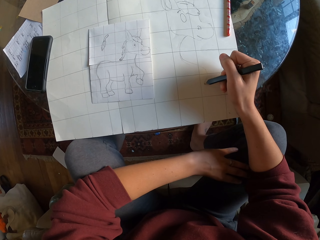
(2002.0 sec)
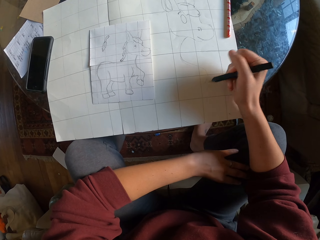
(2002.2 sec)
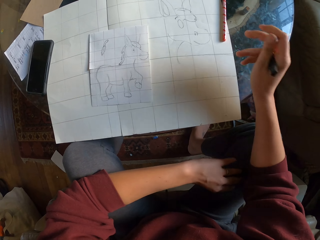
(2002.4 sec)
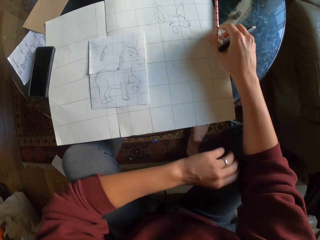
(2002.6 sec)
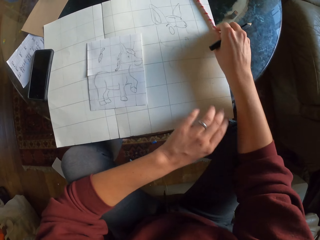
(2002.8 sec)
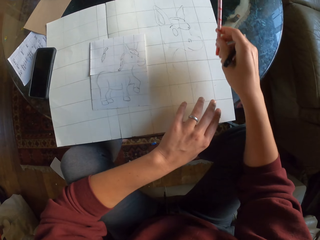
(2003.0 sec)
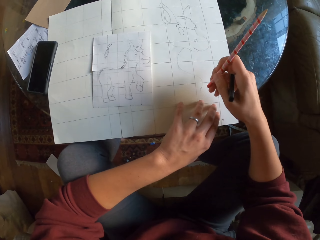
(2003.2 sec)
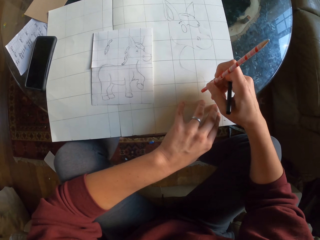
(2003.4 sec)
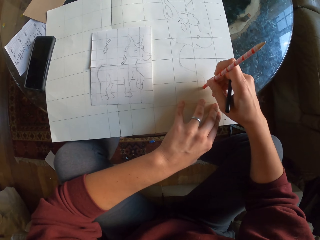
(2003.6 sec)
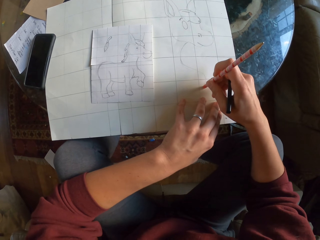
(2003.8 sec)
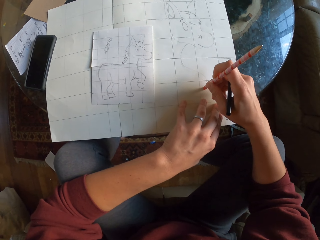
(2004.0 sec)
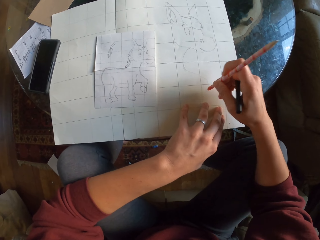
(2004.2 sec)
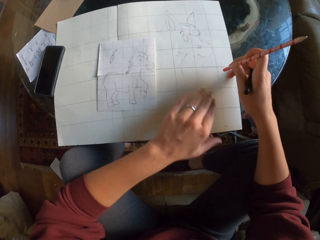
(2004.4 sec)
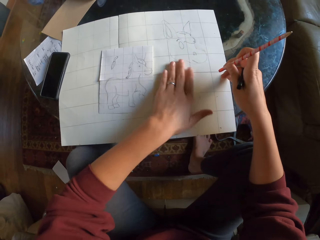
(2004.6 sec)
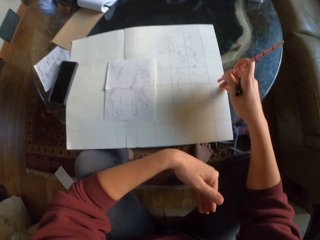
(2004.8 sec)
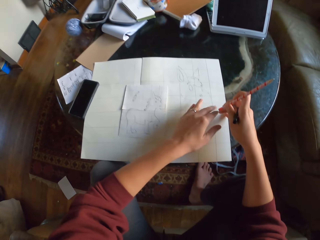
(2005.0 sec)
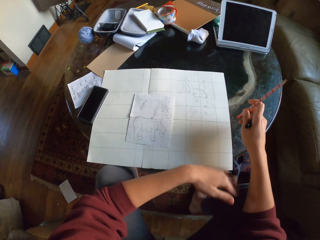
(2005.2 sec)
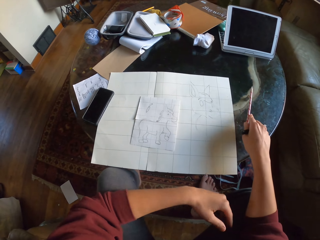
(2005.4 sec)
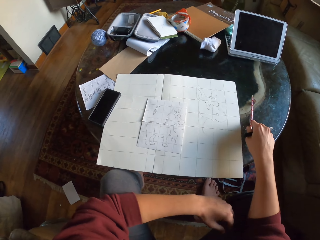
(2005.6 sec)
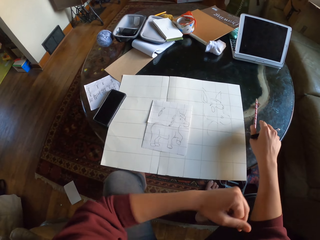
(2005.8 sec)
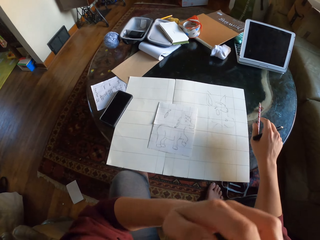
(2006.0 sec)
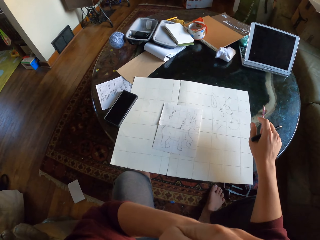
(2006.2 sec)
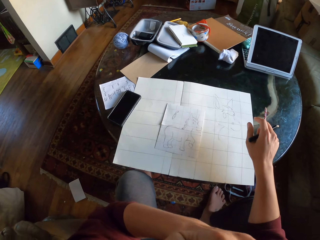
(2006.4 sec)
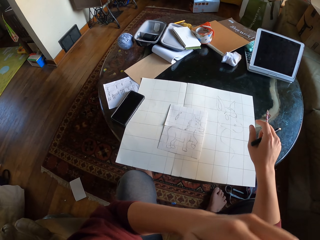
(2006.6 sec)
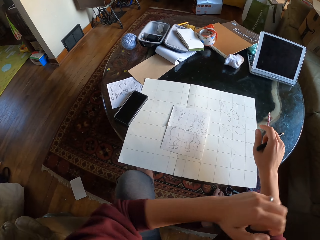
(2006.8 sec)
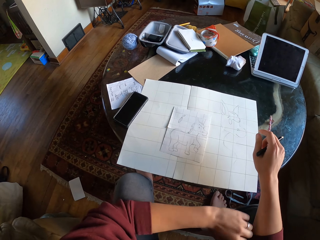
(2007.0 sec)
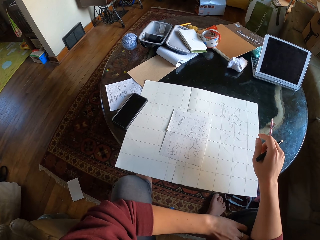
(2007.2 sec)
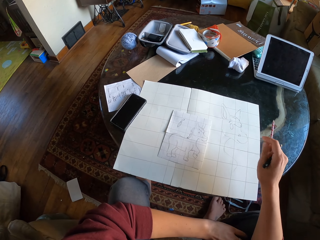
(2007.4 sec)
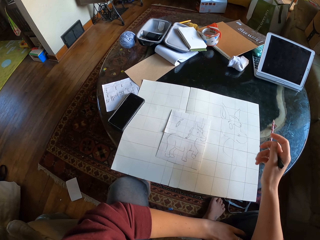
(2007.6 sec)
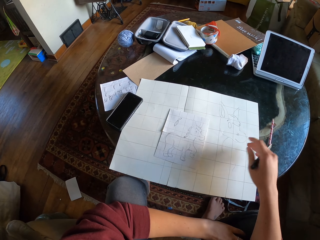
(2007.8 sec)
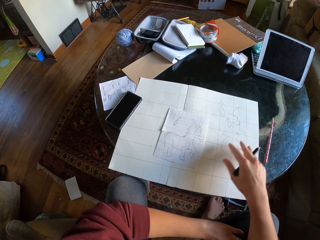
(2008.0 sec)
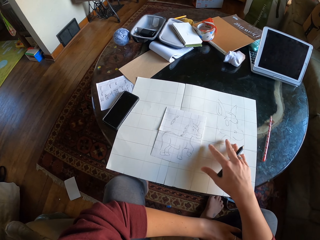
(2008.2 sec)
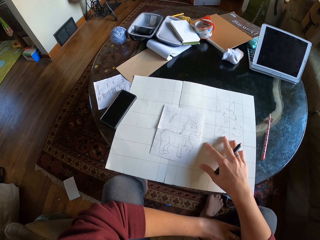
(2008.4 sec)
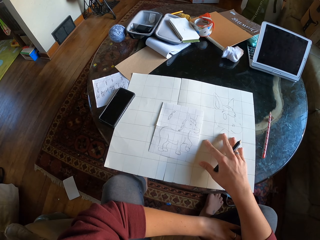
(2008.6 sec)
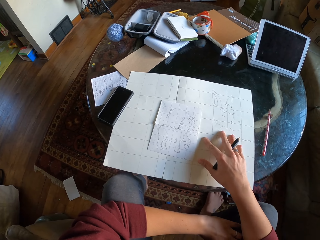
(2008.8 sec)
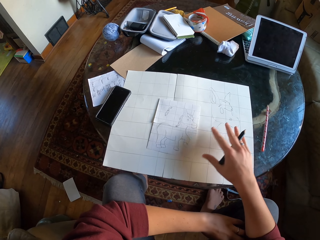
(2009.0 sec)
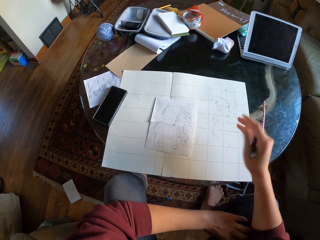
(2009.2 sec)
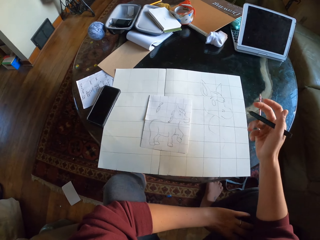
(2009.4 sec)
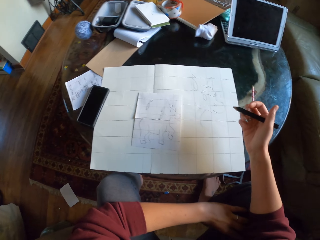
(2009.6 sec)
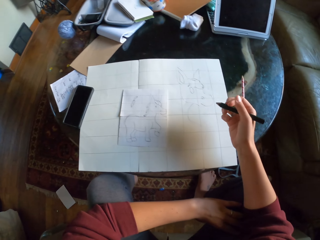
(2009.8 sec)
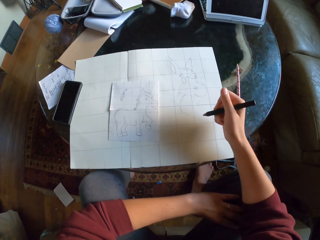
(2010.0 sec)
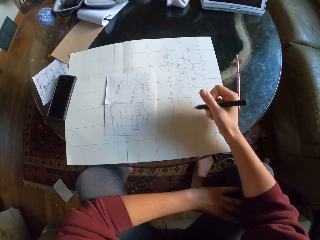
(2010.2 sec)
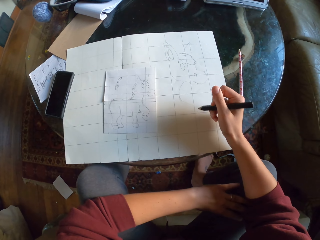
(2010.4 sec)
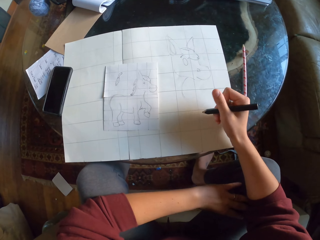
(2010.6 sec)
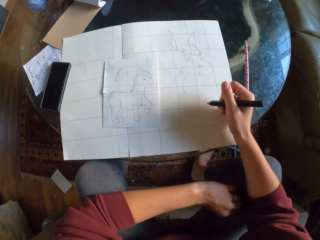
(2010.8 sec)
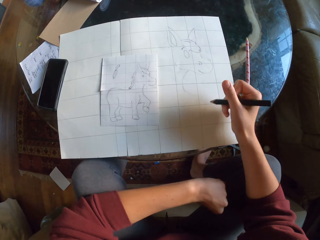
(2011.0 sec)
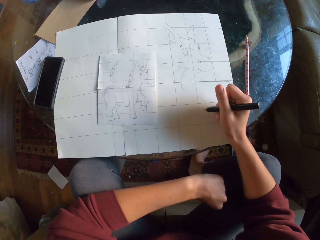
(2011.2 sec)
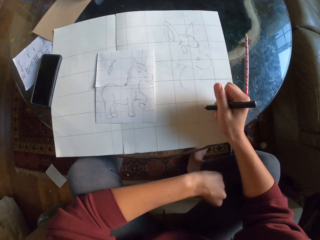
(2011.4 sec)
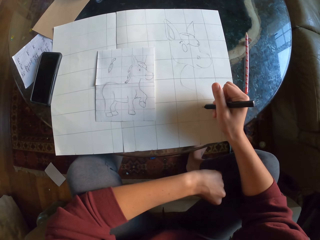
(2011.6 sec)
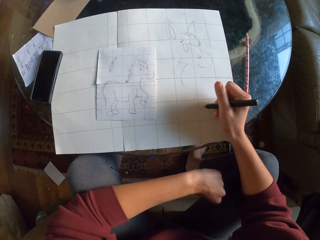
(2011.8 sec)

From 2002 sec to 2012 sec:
The camera wearer picks up the pencil on the table. They erase the drawing with a rubber. They wipe the drawing paper with their hand. They place the pencil on the table. They hold their face. They move the paper slightly. They stare at the drawing.

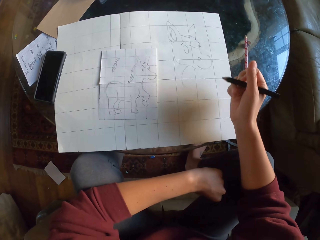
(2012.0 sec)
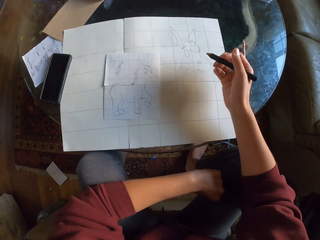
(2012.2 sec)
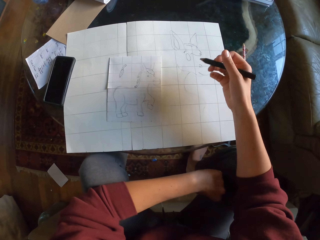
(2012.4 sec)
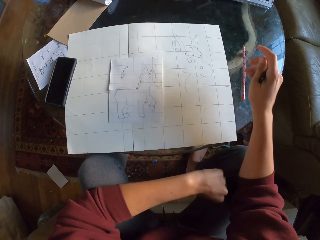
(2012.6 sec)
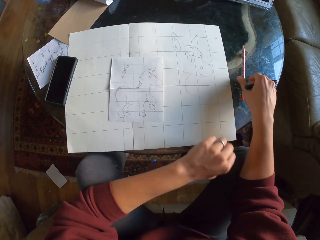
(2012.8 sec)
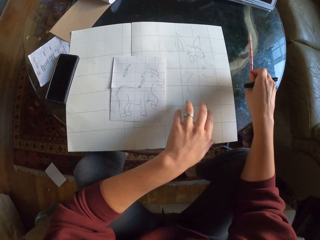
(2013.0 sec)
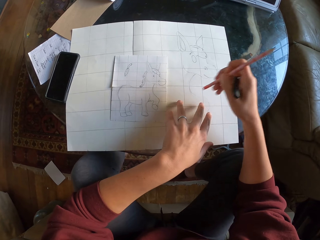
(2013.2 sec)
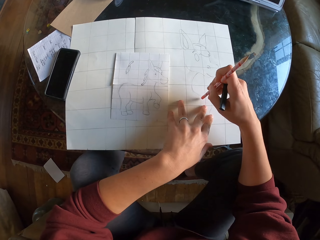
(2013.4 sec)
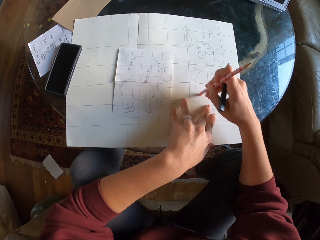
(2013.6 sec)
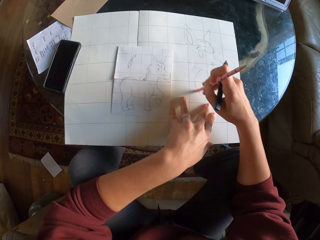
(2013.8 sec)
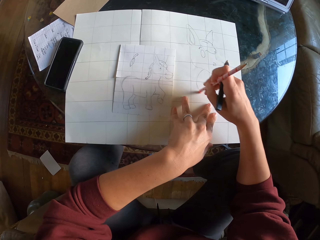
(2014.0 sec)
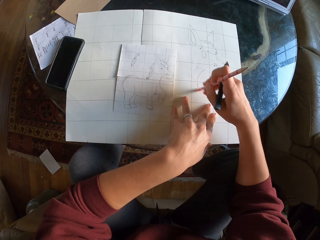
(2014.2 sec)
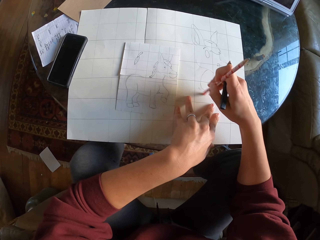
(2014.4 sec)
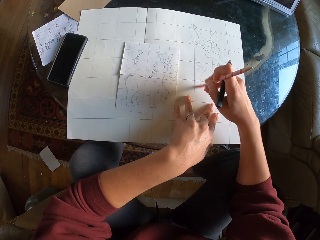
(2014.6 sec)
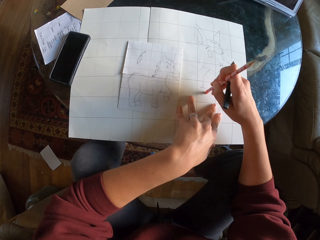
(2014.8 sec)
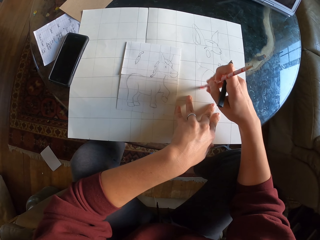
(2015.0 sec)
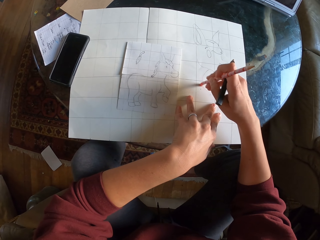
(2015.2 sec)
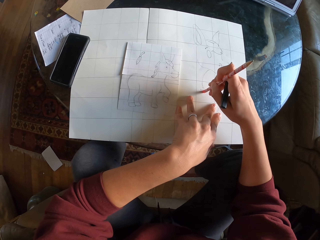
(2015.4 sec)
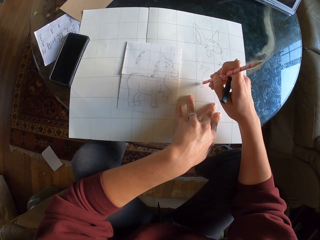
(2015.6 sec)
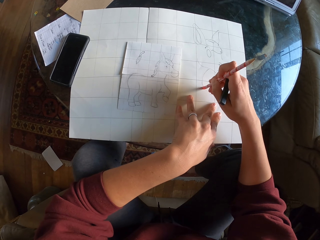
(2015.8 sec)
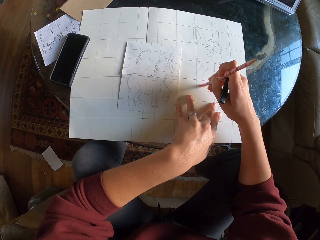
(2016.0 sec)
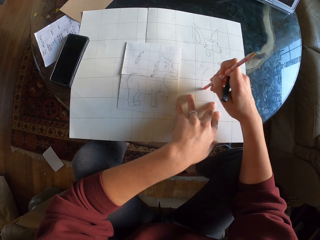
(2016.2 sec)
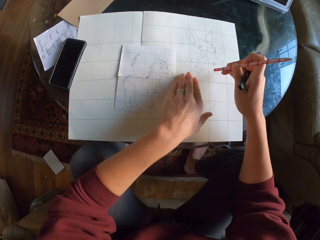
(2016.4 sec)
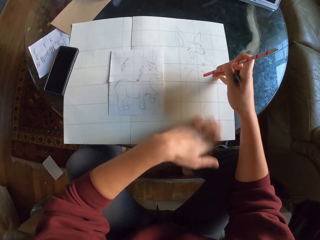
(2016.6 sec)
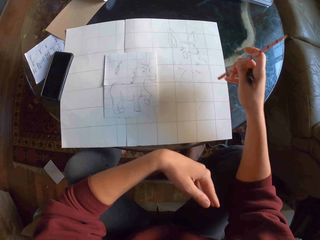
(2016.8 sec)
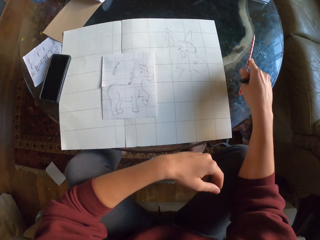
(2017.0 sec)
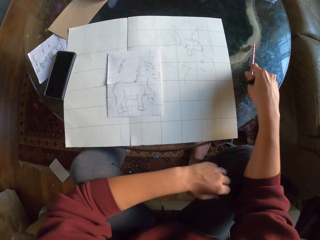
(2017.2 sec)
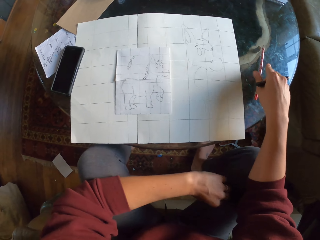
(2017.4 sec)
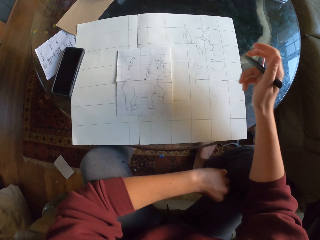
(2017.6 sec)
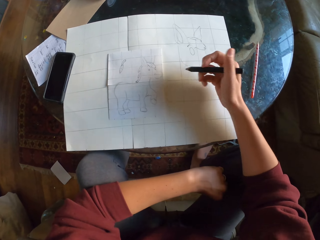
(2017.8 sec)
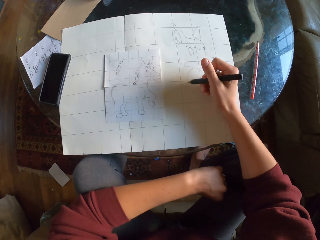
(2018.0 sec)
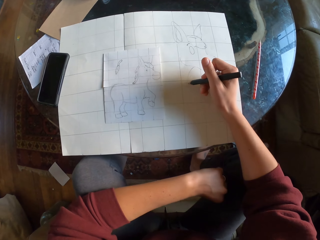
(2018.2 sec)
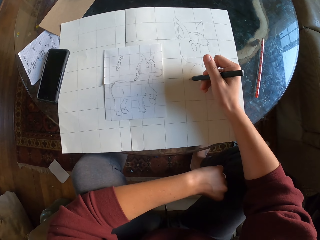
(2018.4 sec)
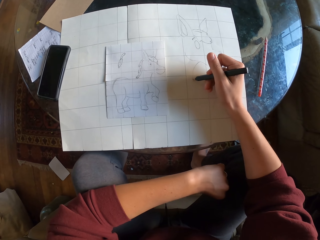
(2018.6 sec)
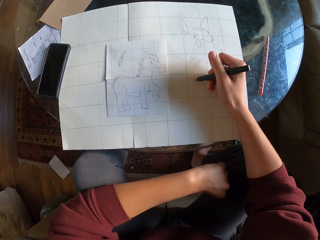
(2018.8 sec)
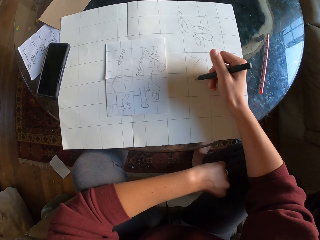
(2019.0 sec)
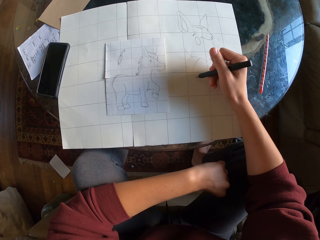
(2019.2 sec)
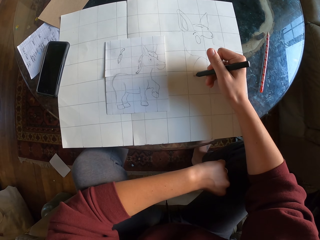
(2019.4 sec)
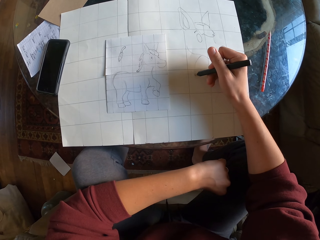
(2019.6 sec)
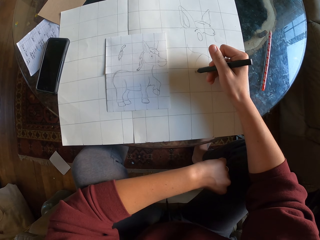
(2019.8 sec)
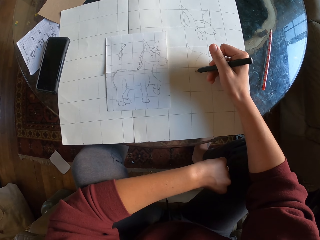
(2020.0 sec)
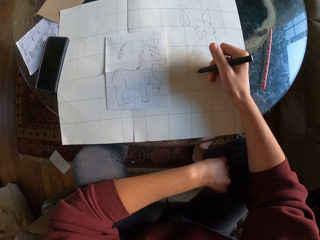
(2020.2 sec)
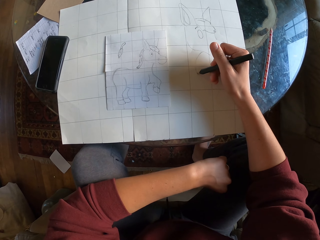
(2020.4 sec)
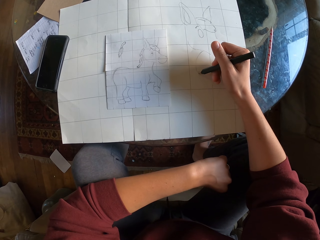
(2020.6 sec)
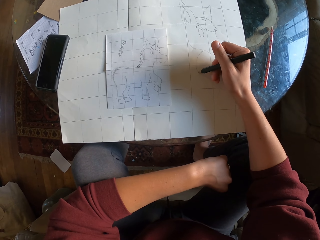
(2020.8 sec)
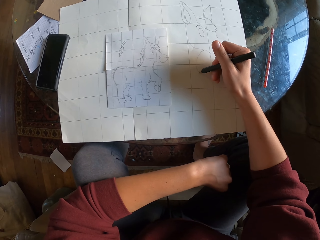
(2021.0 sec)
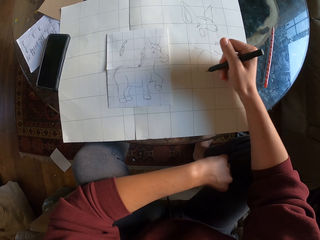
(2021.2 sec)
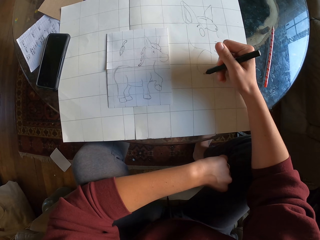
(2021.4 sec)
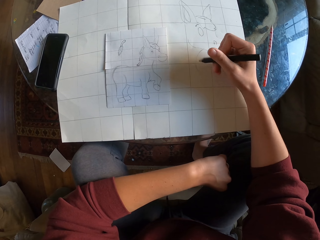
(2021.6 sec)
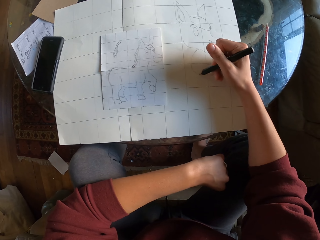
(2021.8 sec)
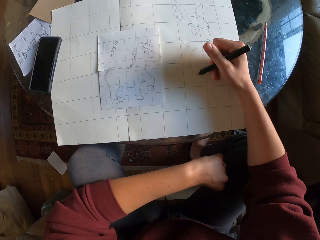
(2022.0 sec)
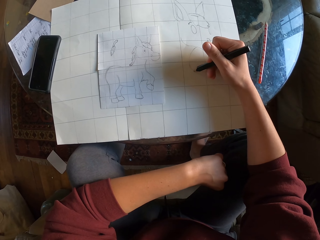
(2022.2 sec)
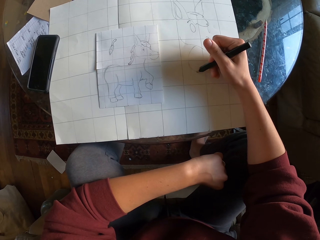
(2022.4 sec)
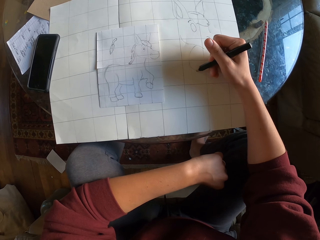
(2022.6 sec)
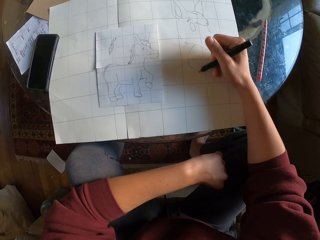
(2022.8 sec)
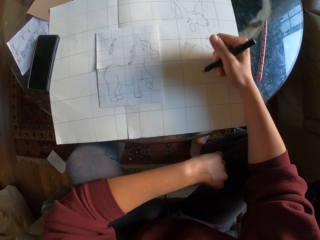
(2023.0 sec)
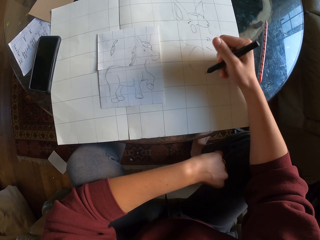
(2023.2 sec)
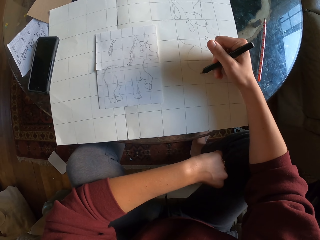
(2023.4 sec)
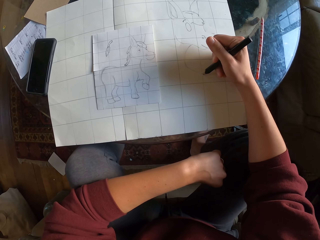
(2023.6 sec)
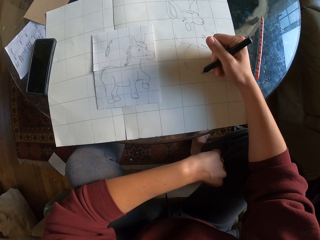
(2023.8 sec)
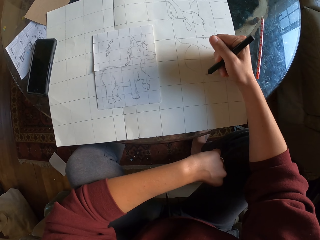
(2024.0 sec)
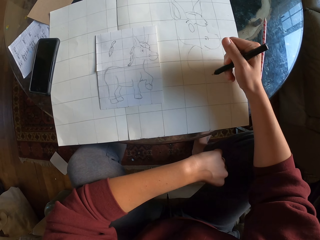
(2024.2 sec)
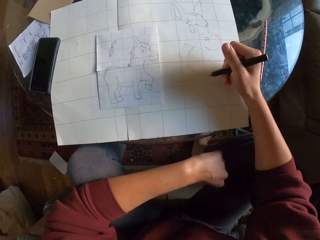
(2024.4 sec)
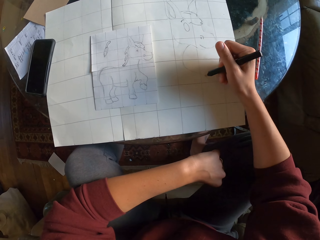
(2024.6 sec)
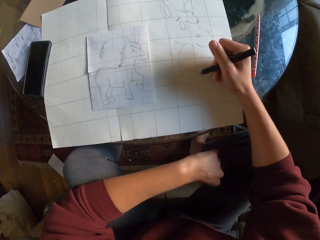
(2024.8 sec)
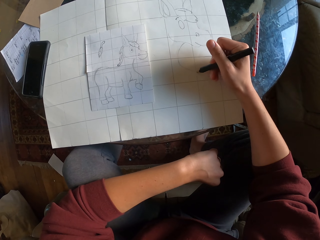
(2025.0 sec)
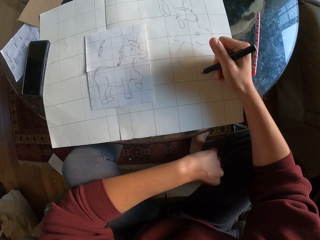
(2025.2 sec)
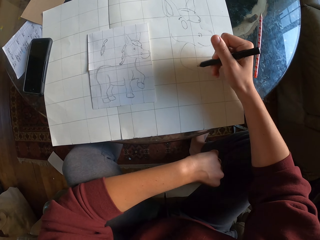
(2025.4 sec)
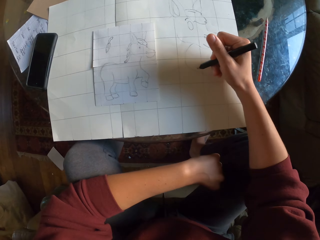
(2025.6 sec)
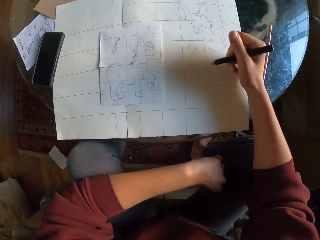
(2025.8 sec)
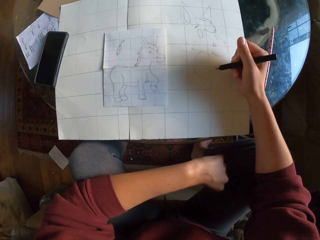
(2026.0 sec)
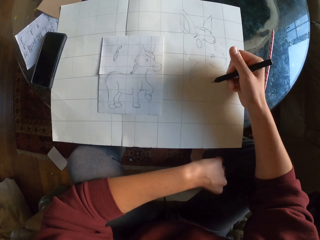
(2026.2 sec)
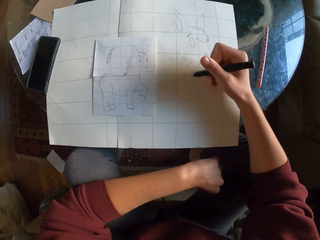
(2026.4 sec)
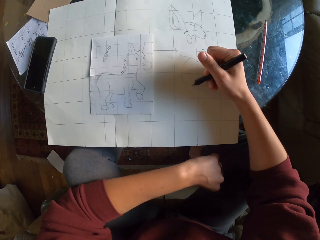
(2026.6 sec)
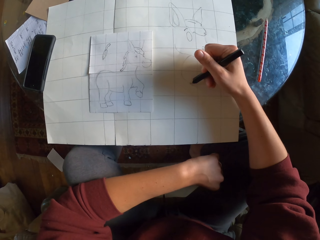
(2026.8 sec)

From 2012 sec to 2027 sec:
The camera wearer picks up the pencil on the table. They erase the drawing with a rubber. They wipe the drawing paper with their hand. They place the pencil on the table. They sketch on the drawing paper.
